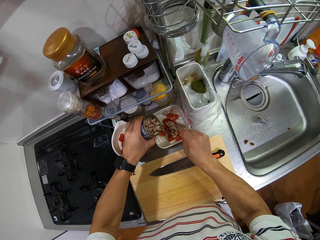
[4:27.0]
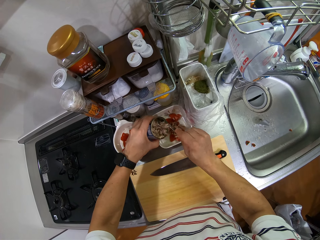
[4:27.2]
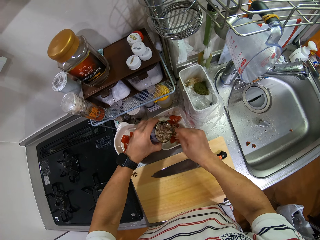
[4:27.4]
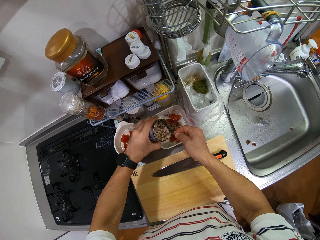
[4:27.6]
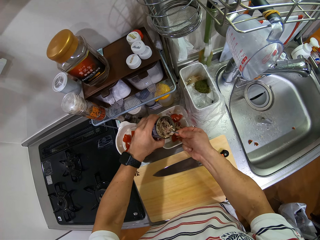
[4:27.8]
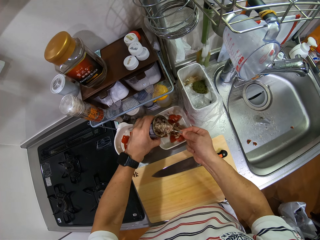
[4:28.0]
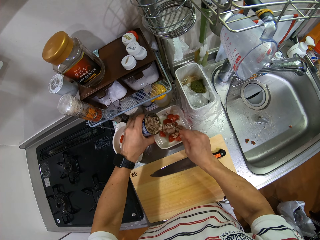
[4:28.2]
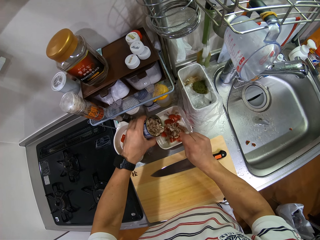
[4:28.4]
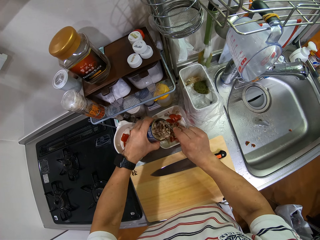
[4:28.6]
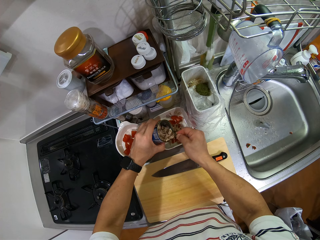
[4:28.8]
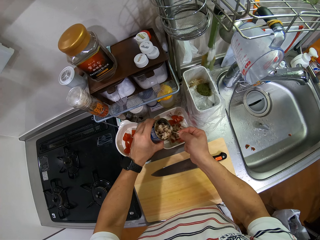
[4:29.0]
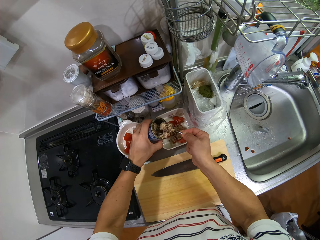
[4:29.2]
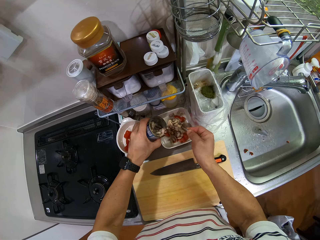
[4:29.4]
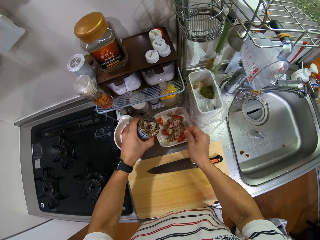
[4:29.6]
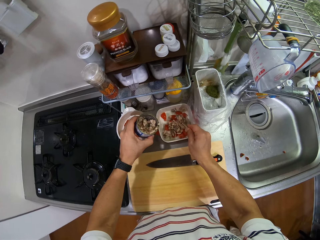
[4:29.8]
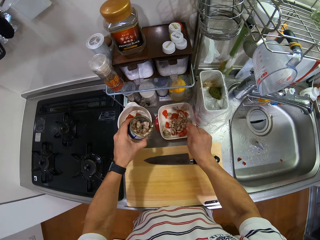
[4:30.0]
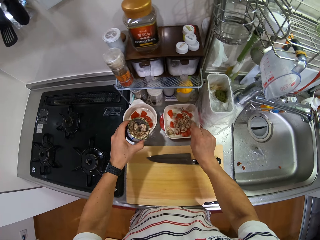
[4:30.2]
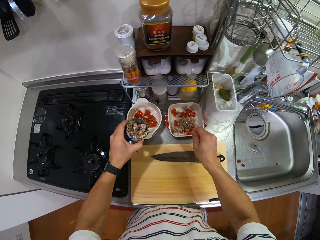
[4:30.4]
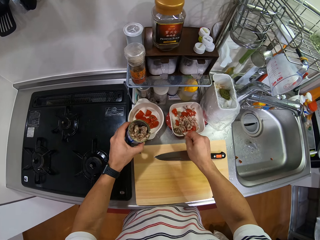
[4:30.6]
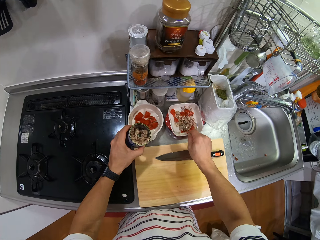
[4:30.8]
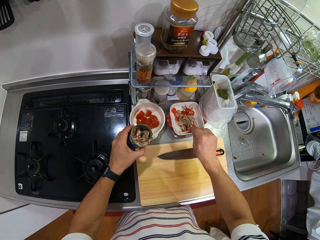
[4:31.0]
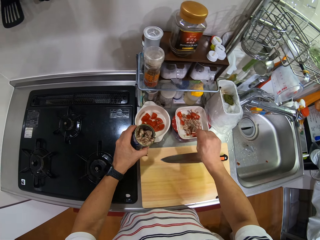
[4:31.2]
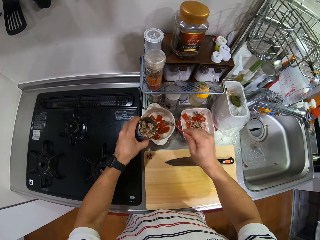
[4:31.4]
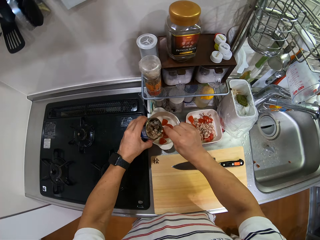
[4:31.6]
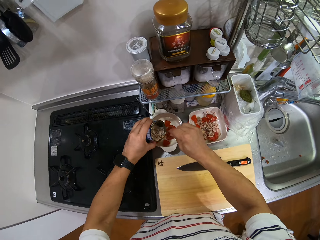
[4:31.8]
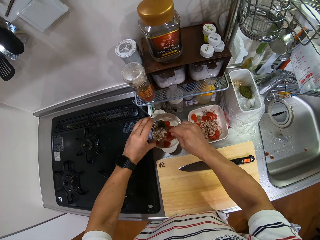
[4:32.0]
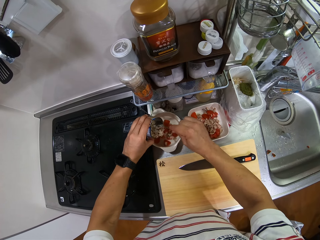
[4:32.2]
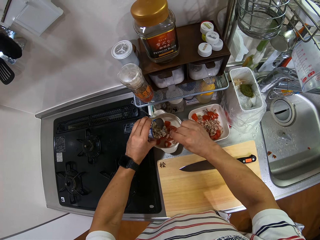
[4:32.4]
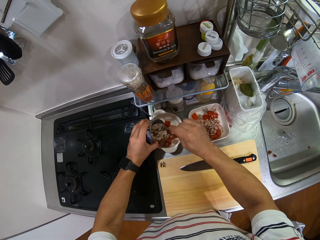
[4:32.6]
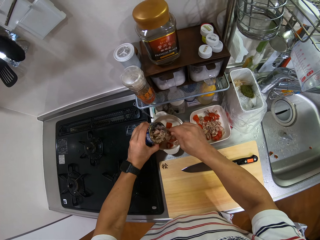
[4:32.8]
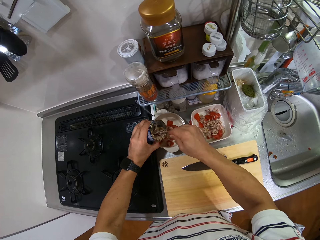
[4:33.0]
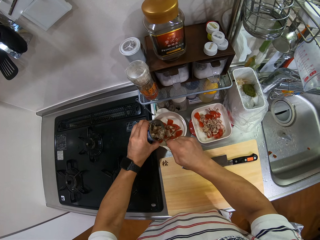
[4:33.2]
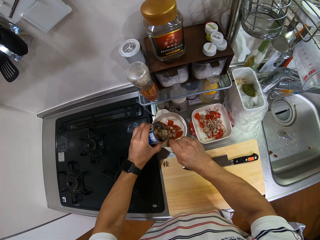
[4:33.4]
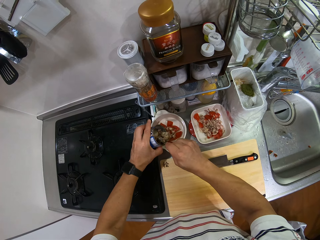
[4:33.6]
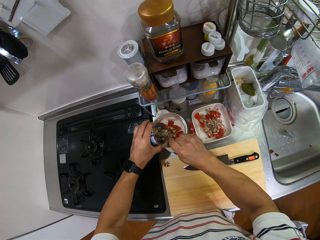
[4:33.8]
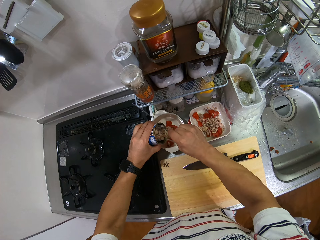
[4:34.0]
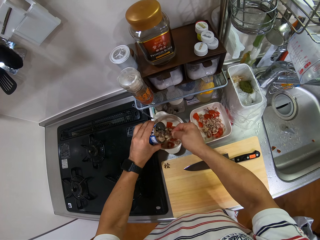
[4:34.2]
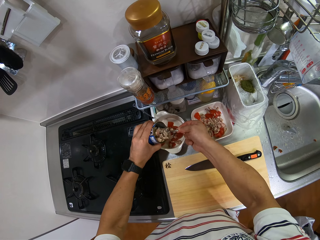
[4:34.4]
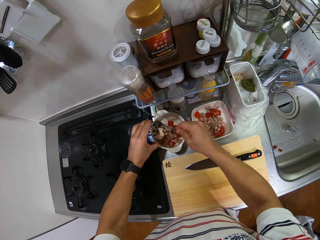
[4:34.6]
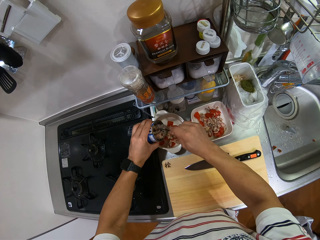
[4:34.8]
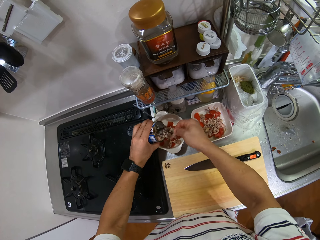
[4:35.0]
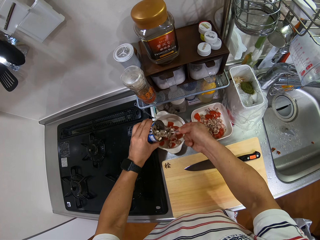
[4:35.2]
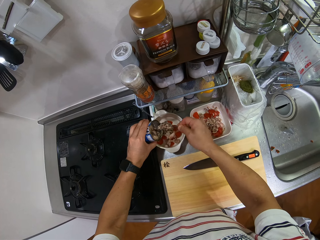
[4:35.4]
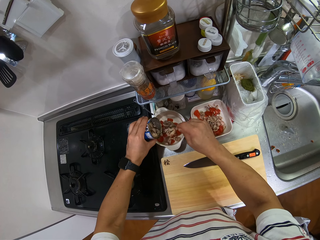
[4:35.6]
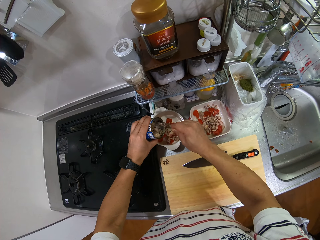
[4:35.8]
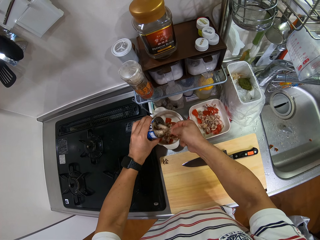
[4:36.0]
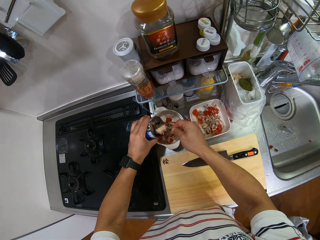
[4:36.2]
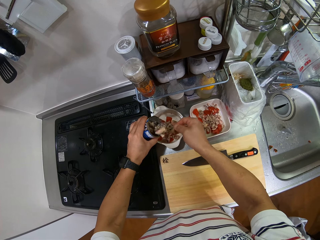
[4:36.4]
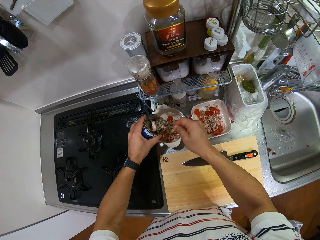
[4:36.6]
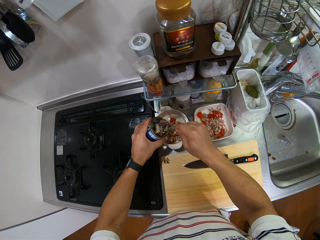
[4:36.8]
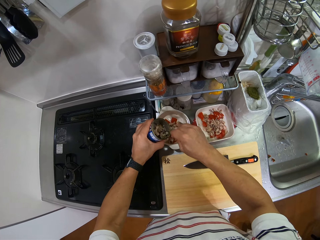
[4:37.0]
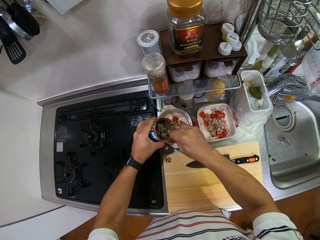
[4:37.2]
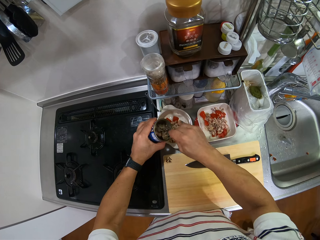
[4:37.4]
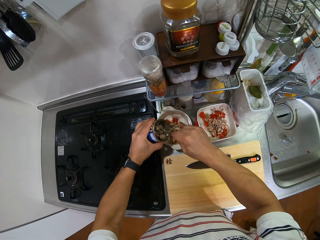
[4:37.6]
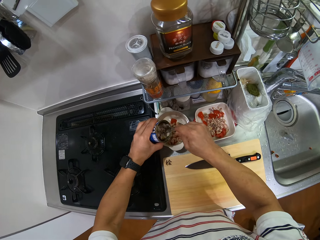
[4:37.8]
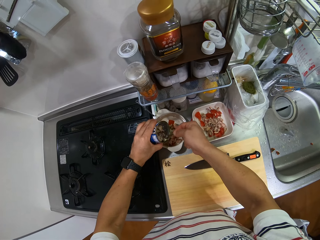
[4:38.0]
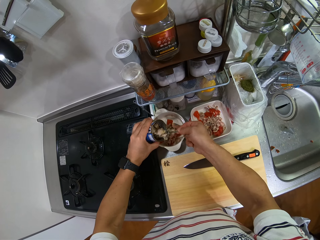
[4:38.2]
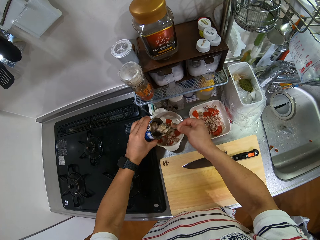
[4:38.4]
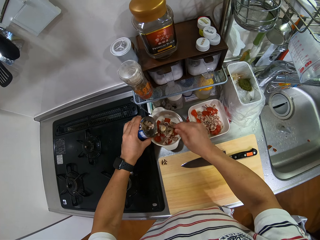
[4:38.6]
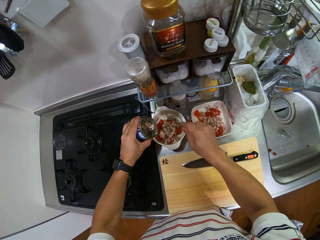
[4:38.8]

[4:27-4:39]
The camera wearer puts the ingredients in the other bowl.

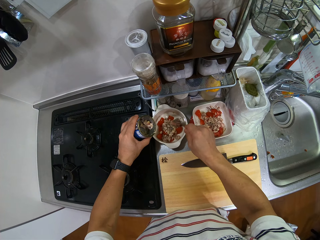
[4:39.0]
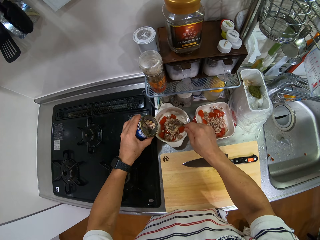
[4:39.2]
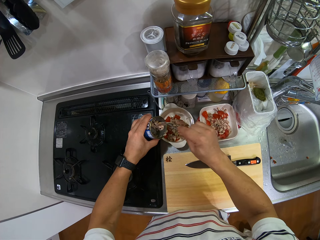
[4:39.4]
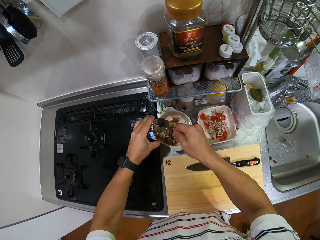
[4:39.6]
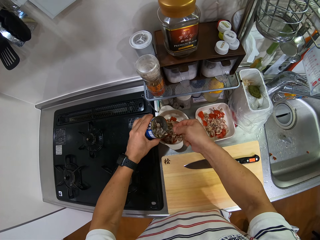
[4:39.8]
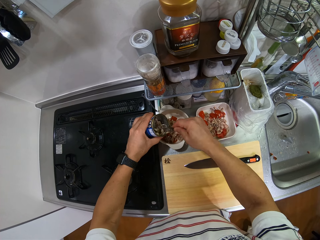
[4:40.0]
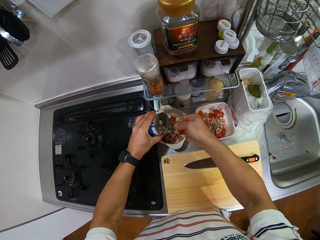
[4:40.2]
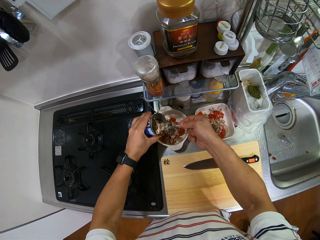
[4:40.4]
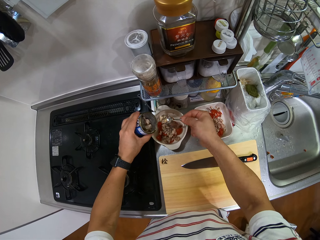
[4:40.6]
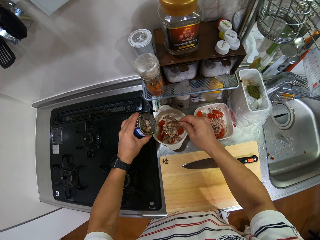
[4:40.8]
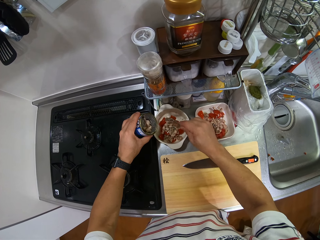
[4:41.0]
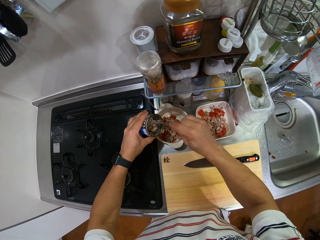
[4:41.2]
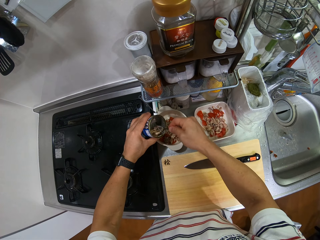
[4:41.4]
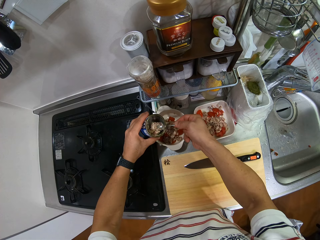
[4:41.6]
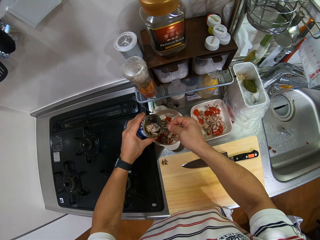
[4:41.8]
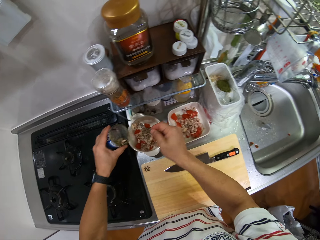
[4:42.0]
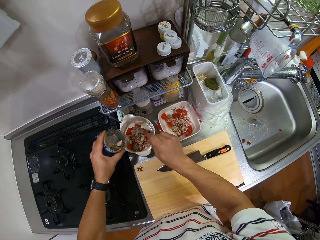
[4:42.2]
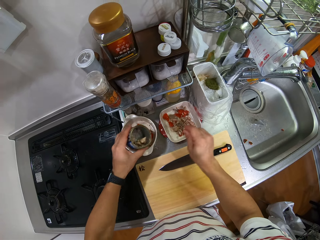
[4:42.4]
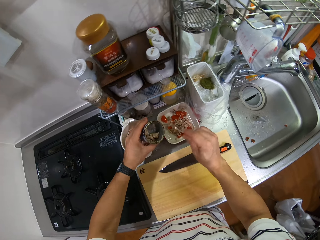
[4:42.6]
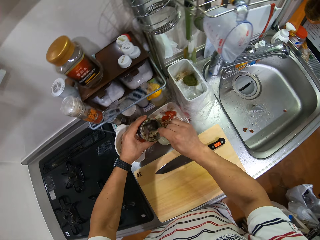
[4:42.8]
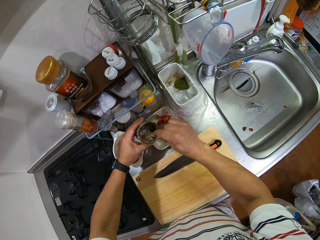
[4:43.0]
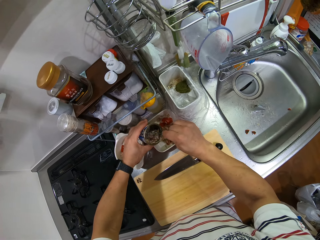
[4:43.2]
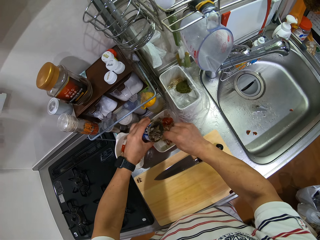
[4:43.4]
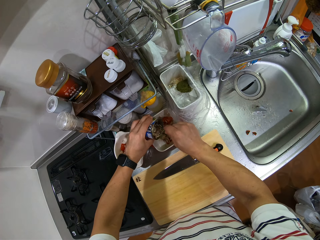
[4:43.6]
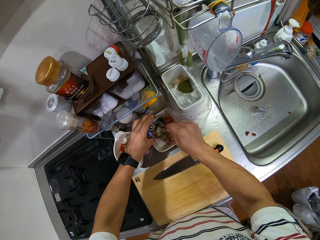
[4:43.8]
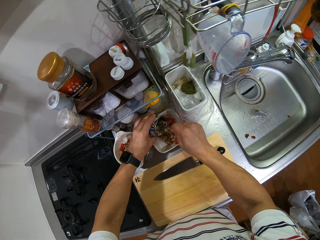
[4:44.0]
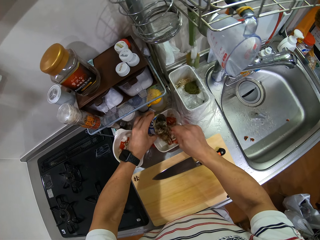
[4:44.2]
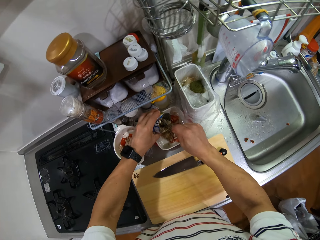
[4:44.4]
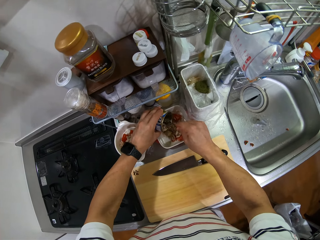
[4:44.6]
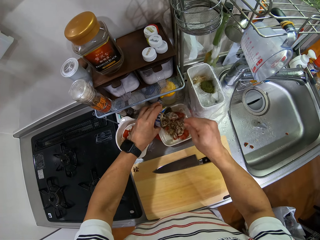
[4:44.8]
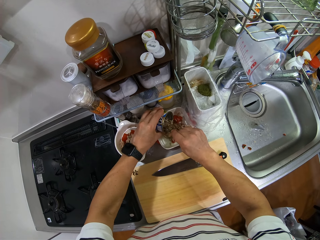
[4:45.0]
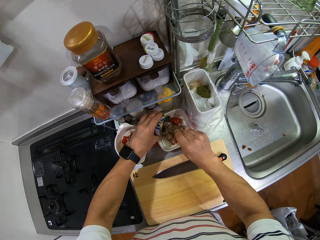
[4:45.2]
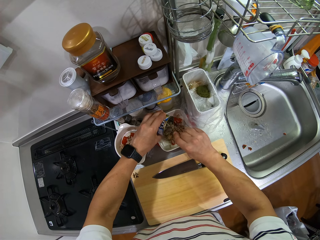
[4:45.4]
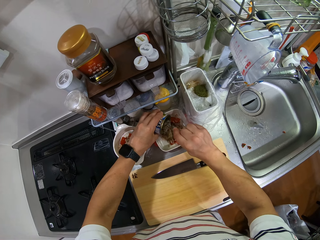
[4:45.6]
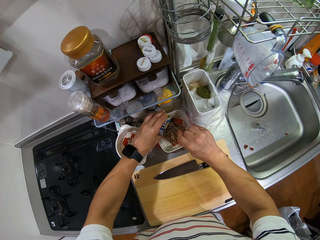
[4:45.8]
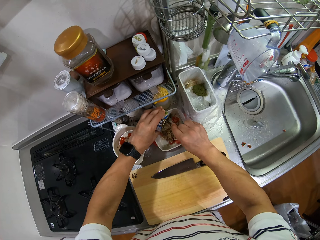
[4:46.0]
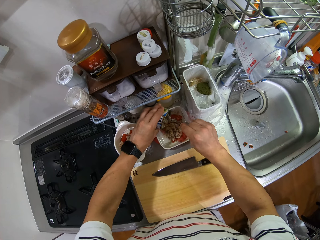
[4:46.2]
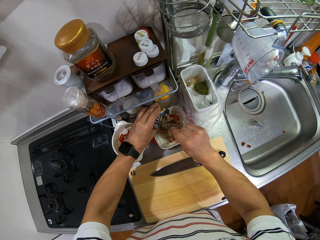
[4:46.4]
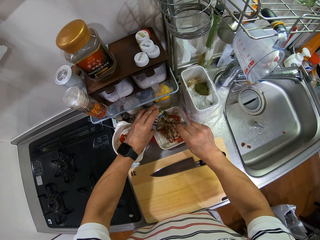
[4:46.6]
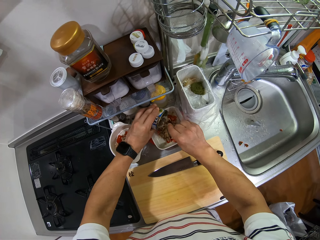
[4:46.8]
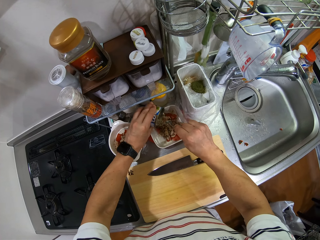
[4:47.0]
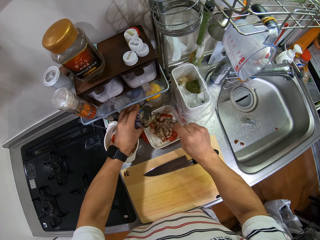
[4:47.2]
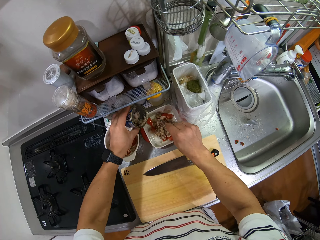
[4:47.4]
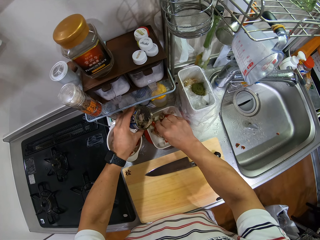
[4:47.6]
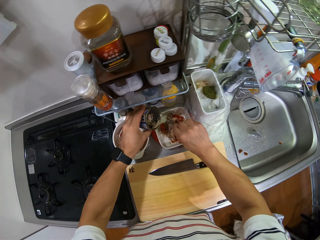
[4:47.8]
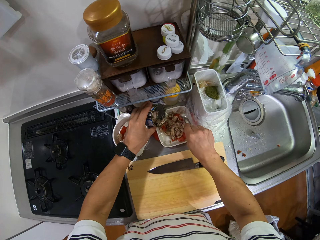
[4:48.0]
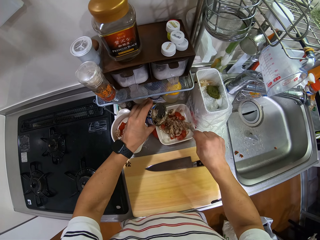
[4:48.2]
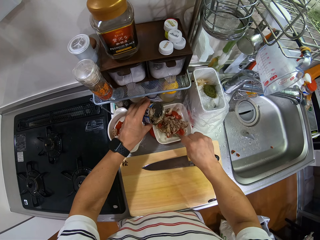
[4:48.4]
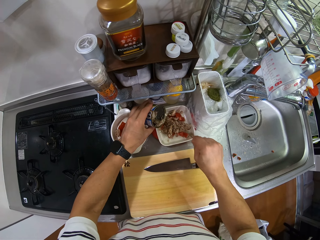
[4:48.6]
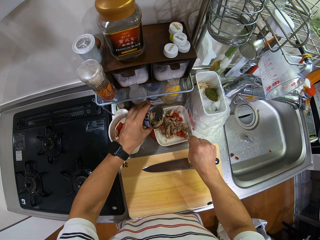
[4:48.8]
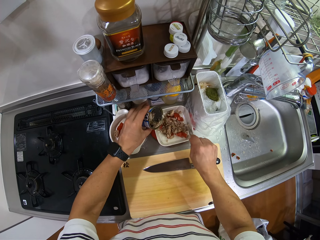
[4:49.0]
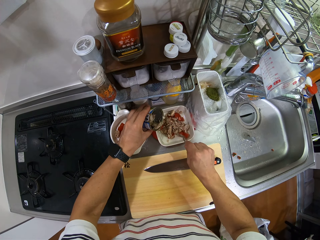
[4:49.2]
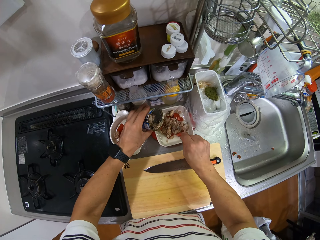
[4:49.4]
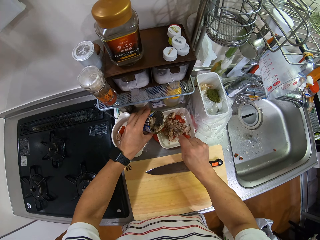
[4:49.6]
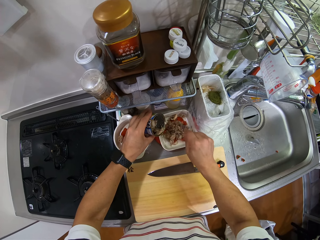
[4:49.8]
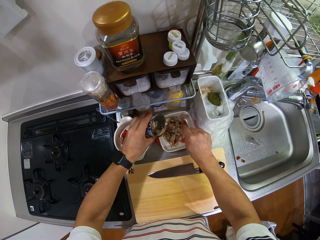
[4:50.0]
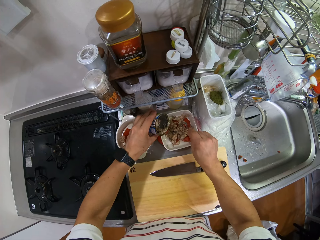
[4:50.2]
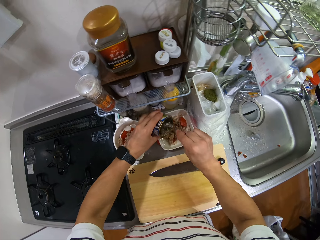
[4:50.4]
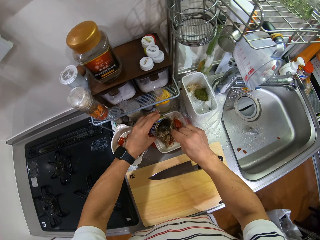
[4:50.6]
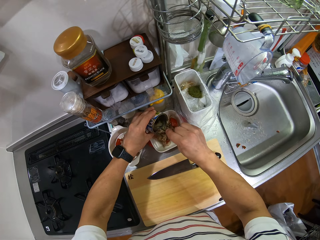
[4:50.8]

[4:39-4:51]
The camera wearer puts more ingredients in the bowl. They put the ingredient in the bowl. They mix the ingredient in the bowl.
